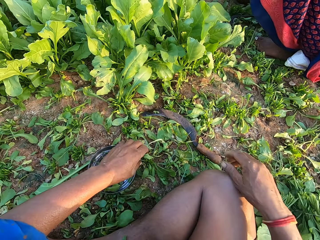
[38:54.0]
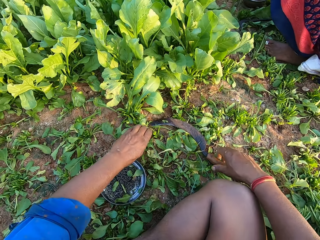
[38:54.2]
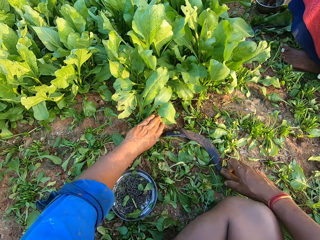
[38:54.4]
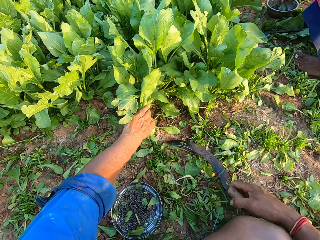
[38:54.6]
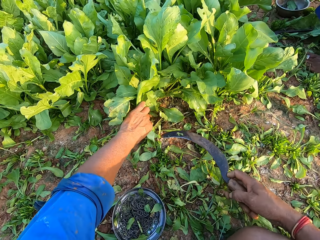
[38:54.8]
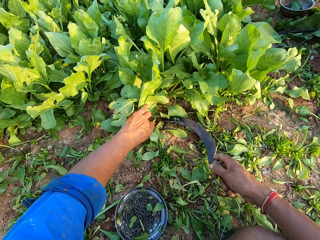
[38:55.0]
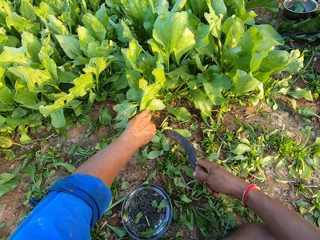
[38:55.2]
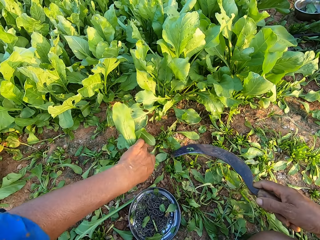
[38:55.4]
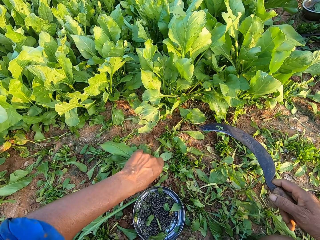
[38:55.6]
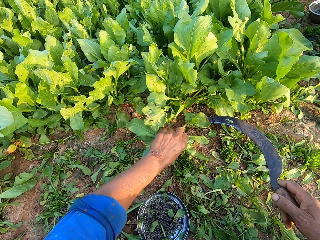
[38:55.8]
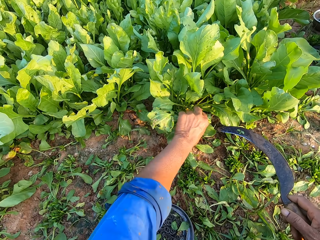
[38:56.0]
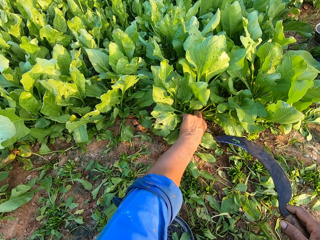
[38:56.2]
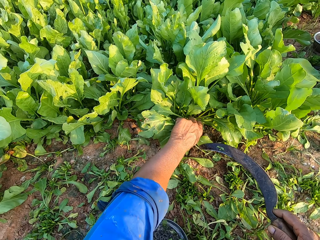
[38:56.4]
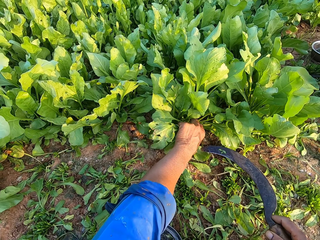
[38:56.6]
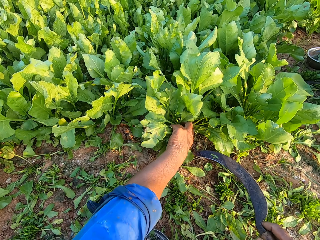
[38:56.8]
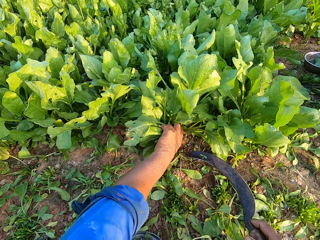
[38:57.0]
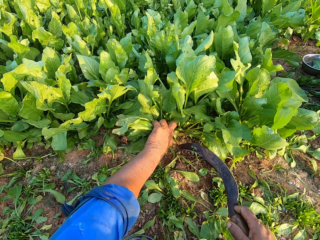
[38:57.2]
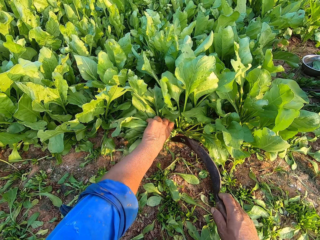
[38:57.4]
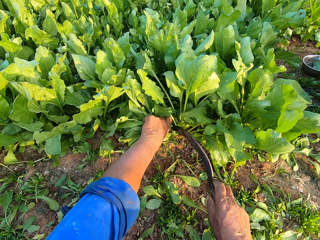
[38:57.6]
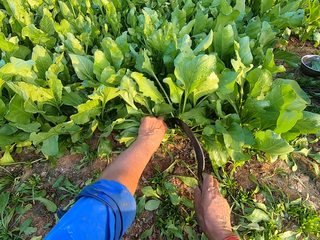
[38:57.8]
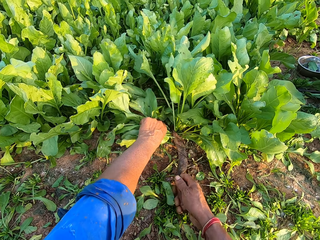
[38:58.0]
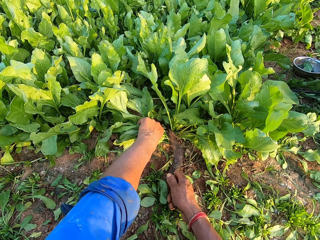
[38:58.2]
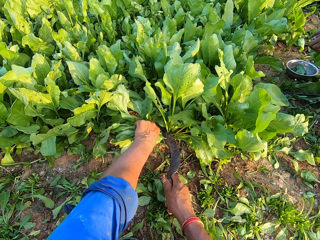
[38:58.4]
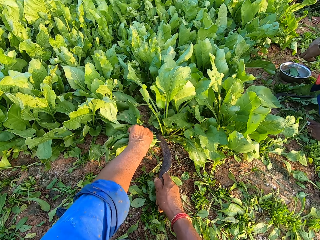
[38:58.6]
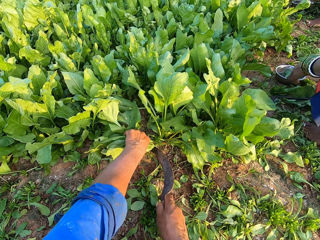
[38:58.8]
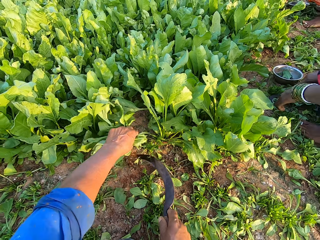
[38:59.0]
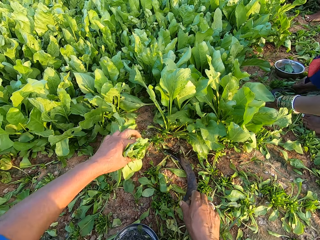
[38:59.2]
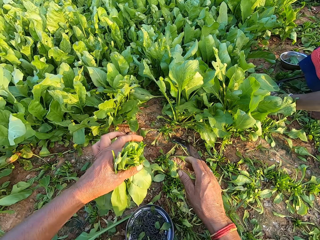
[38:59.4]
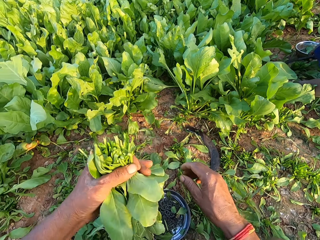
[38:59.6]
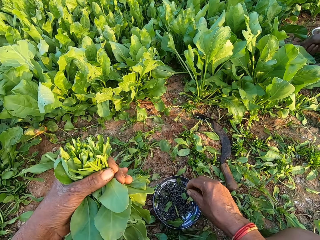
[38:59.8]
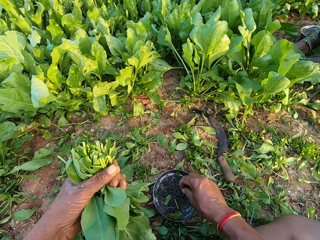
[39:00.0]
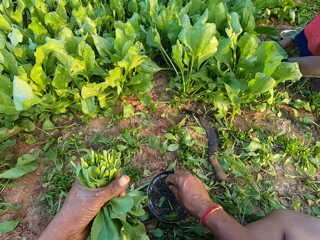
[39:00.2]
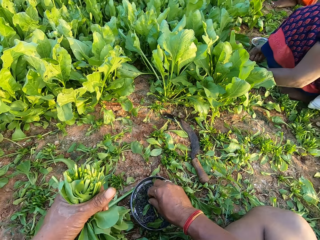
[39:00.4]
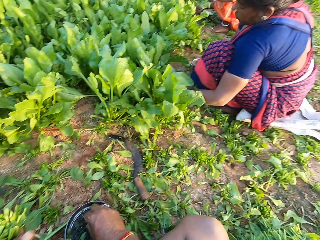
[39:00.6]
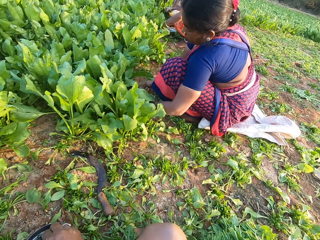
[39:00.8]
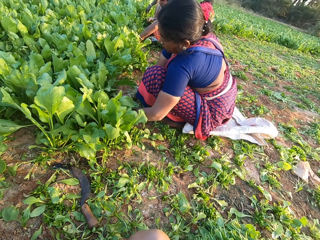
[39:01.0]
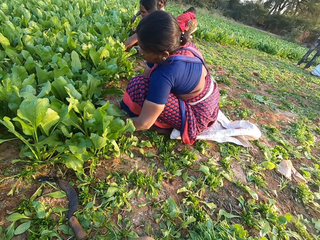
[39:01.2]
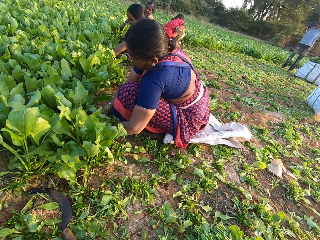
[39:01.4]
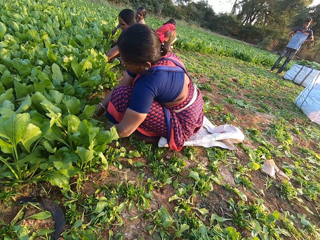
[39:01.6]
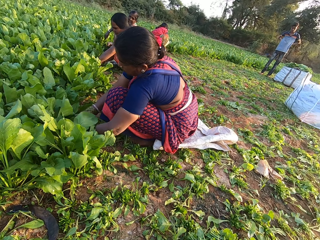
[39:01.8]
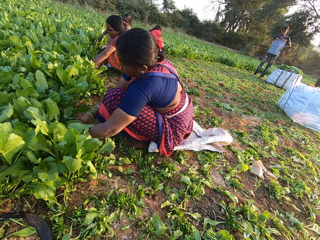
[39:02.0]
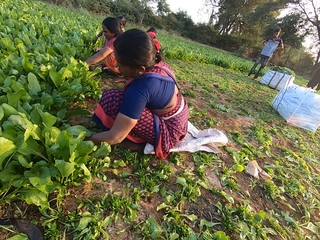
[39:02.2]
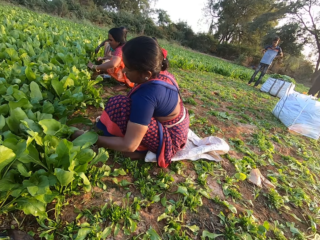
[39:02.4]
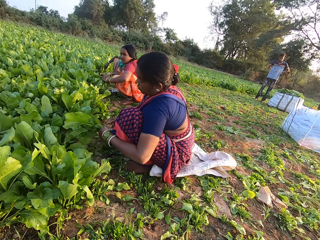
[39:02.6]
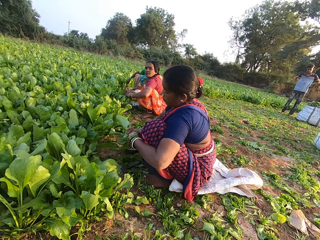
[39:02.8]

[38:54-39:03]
The camera wearer drops the spinach on the ground with his right hand. He picks the sickle from the ground with his right hand. He grabs some spinach in the ground with his left hand. He cuts the spinach with the sickle in his right hand. He grabs some spinach in the ground with his left hand. He converses with a person. He cuts the spinach with the sickle in his right hand. A woman grabs some spinach in the ground with her left hand. The camera wearer drops the sickle on the ground with his right hand. The woman picks the sickle from the ground with her right hand. The camera wearer picks a rubber band from the bowl with his right hand. Another woman cuts spinach with the sickle in her right hand. The first woman cuts the spinach with the sickle in her right hand.

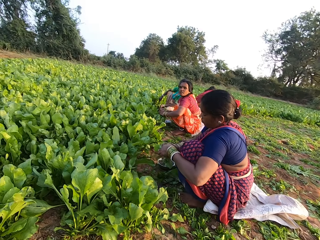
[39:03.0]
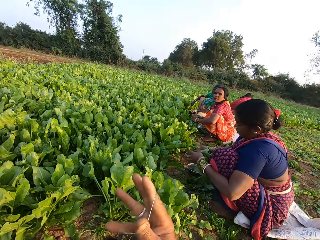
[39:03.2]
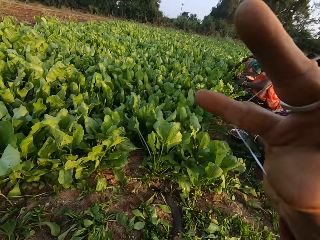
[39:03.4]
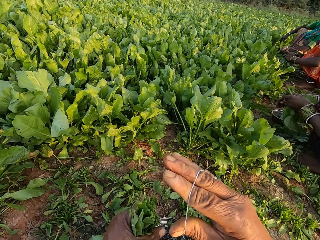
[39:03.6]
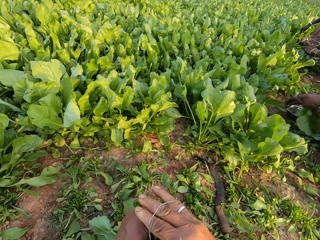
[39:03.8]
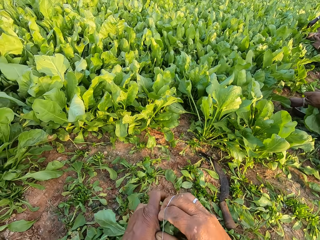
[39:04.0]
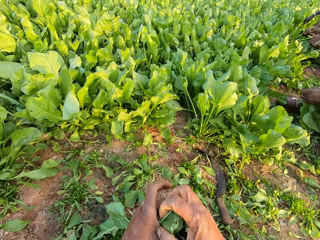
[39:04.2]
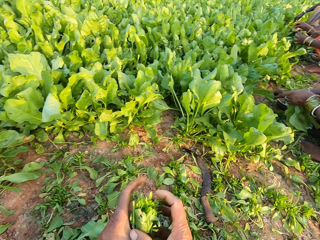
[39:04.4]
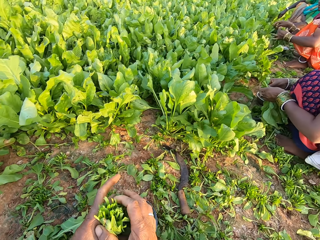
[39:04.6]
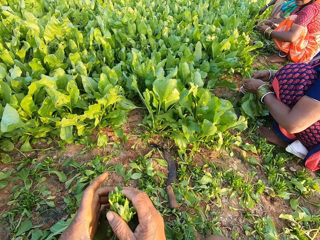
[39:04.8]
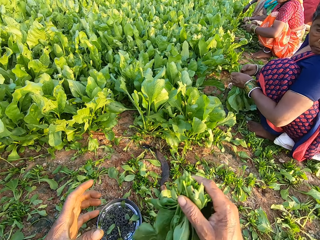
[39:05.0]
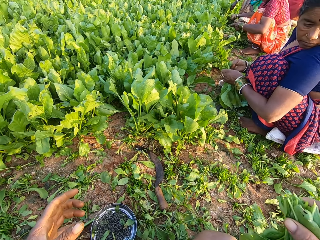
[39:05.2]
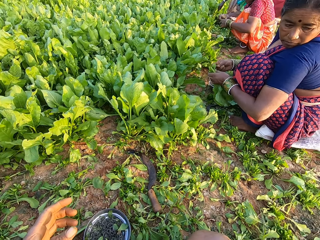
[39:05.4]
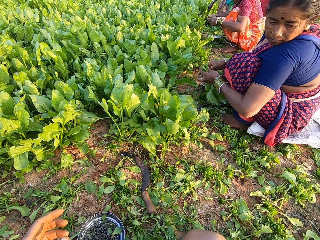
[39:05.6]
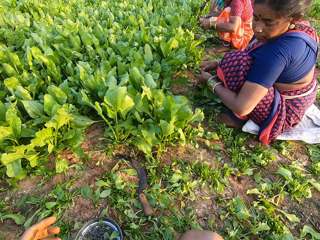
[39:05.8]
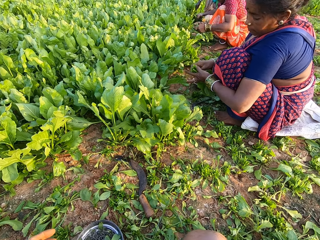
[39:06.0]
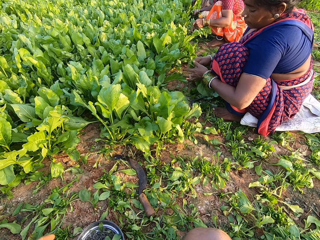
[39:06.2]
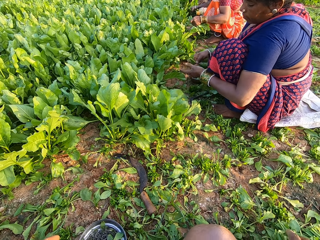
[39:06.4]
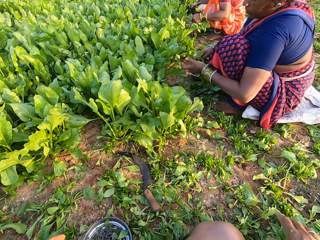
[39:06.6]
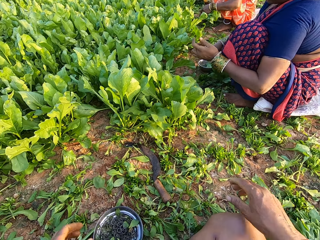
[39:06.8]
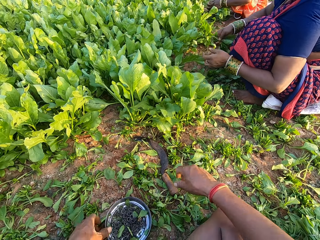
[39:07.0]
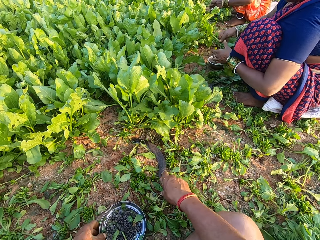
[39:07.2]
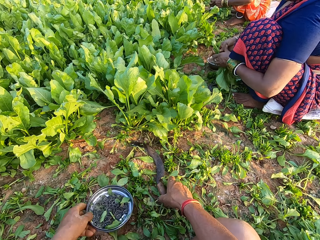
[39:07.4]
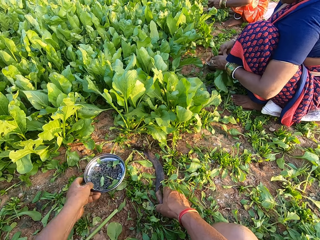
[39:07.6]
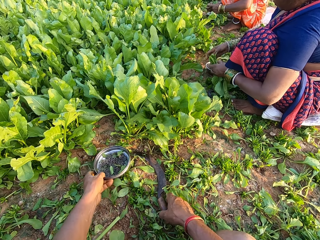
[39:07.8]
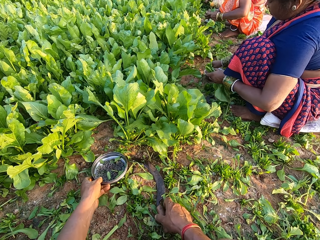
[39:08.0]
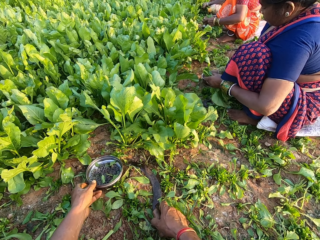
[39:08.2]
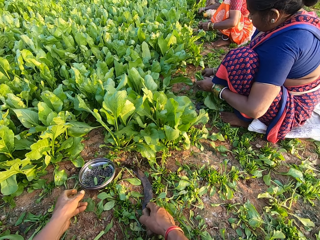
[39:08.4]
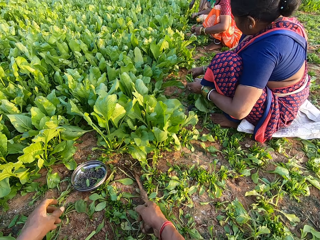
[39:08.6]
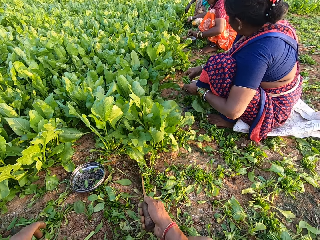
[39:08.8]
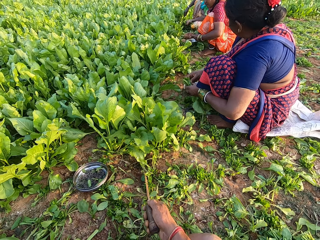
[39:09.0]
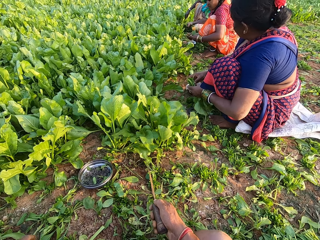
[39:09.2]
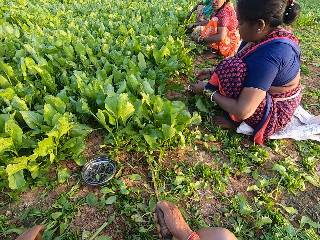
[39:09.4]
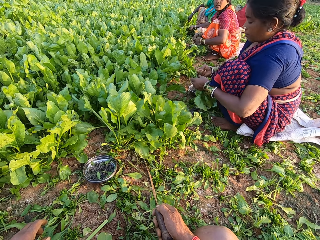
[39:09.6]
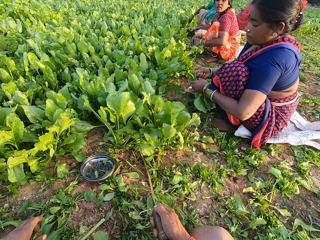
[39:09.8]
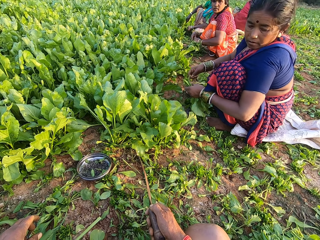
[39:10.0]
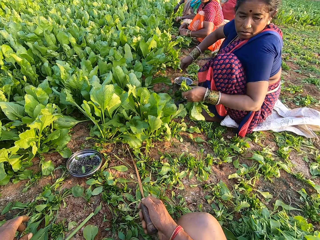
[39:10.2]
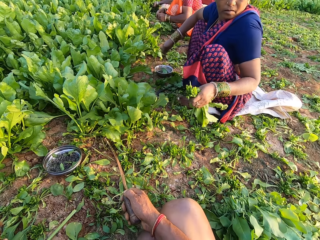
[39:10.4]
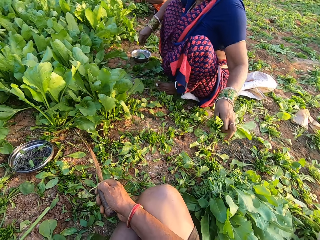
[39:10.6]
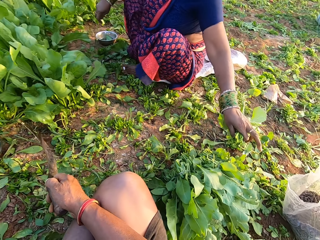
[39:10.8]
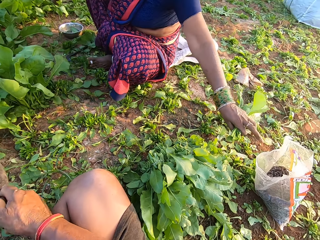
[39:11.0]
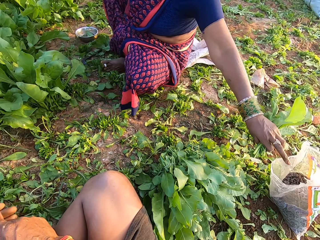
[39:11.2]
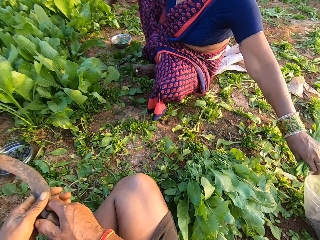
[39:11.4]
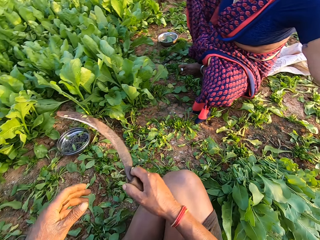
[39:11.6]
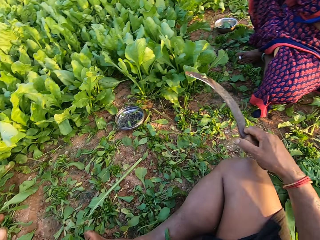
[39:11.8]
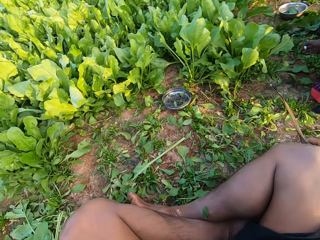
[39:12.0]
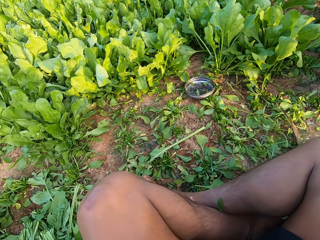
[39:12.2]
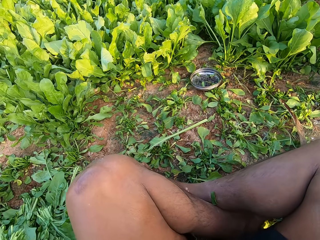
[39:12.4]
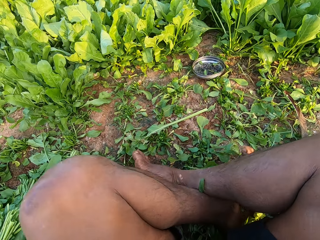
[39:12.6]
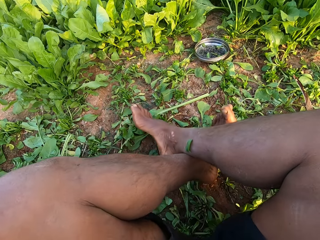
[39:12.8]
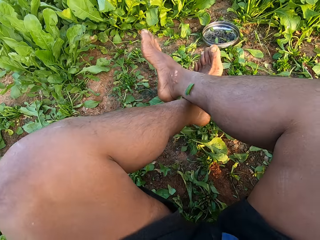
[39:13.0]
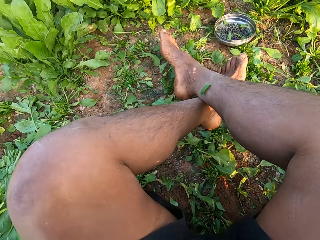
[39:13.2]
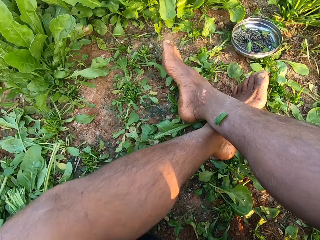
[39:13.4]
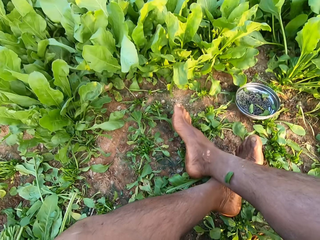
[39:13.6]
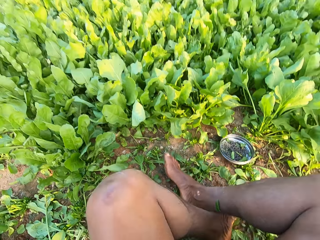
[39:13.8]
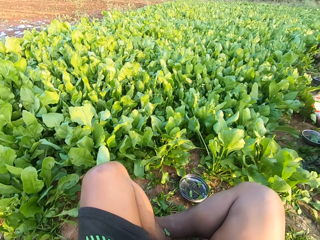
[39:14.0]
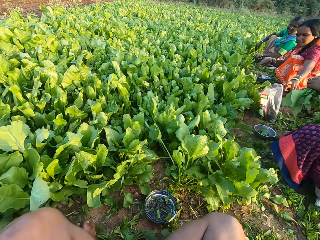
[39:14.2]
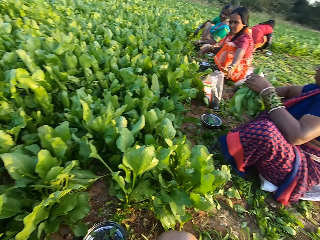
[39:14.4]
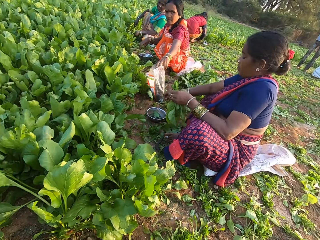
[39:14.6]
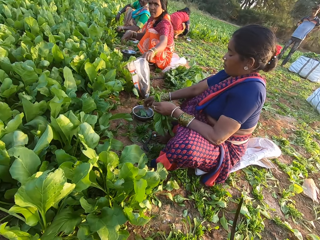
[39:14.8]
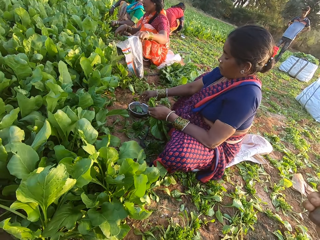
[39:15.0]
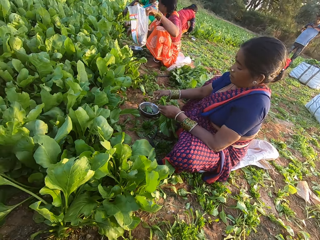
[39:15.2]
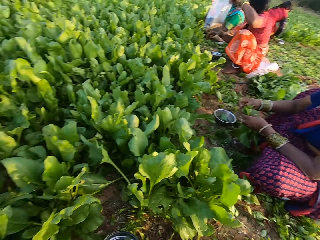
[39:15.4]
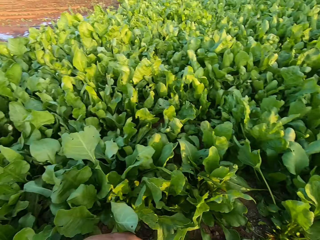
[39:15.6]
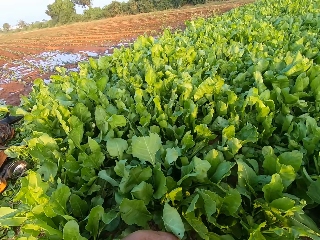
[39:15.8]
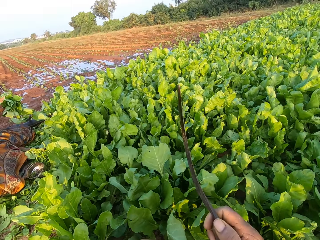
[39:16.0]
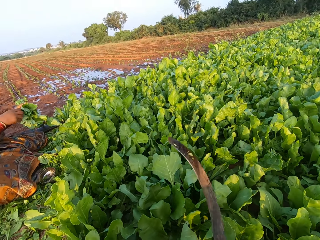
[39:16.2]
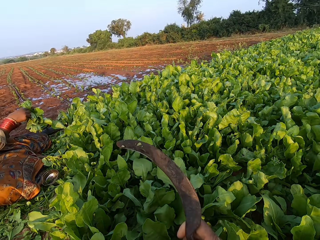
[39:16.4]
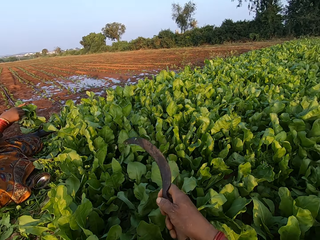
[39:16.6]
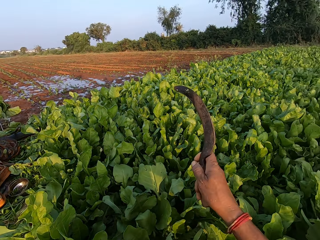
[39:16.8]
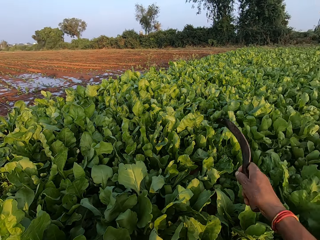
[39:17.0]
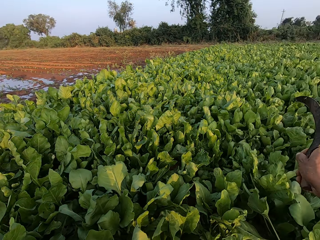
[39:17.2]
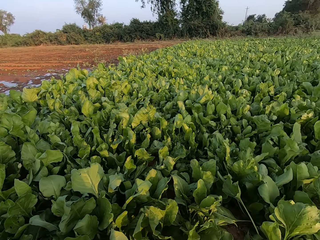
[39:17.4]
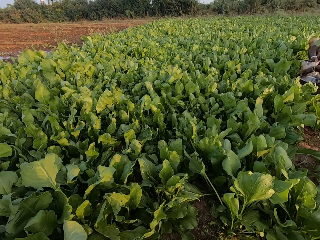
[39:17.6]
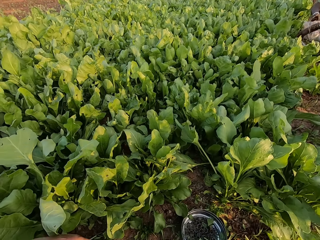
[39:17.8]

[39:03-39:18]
The camera wearer sways a hand. He ties the spinach with the rubber band in his right hand. A woman picks a rubber band from the bowl with her right hand. The woman ties the spinach with the rubber band in her right hand. The camera wearer puts the bunch of spinach on the ground. Another woman picks a rubber band from the bowl with her right hand. The camera wearer converses with a person. He moves the bowl on the ground with his left hand. He picks a plate of bladder on the ground. The other woman ties the spinach with the rubber band in her right hand. The camera wearer puts the plate of bladder on the ground. He picks the sickle from the ground with his right hand. He converses with a person. The first woman grabs a sack on the ground with her right hand. The camera wearer touches the sickle in his right hand with his left hand. He straightens the legs. The other woman picks the sack on the ground with her left hand. The first woman picks a rubber band from the bowl with her right hand. The camera wearer converses with a person. A third woman ties the spinach with a rubber band in her right hand. The camera wearer sways a hand.
